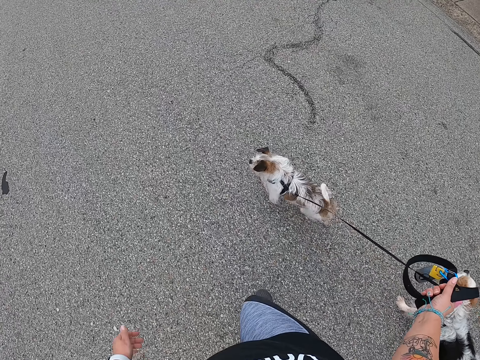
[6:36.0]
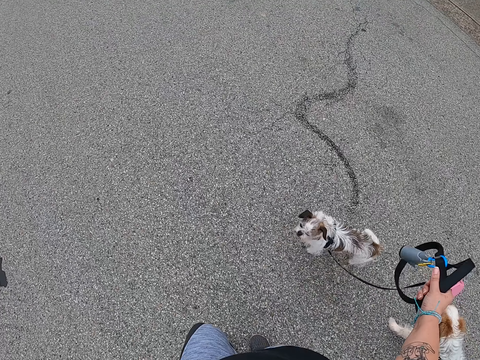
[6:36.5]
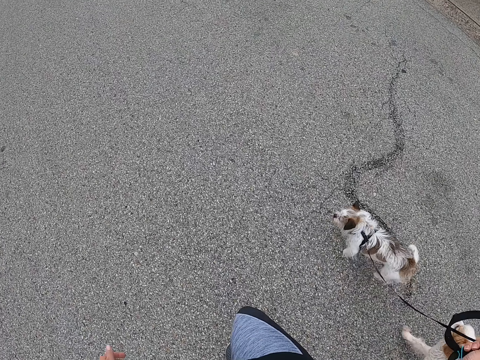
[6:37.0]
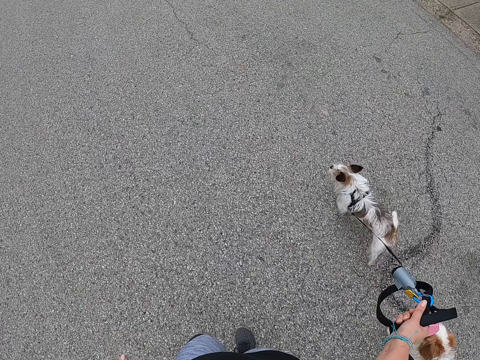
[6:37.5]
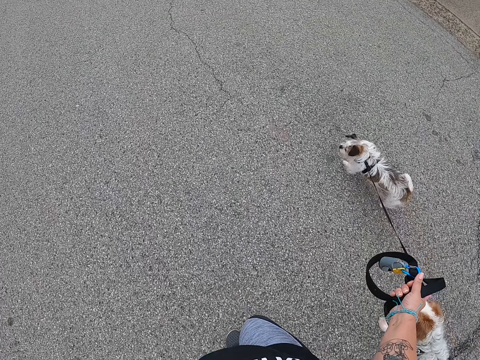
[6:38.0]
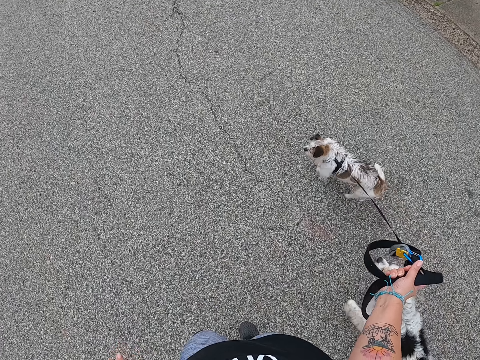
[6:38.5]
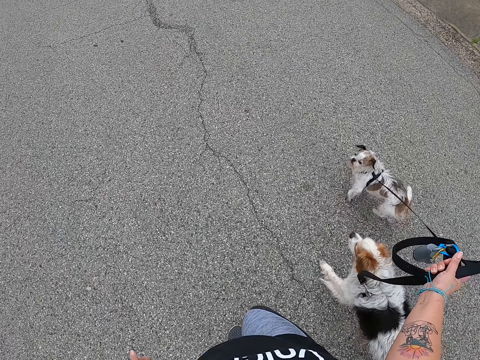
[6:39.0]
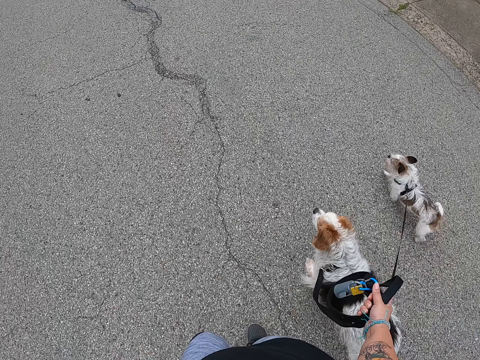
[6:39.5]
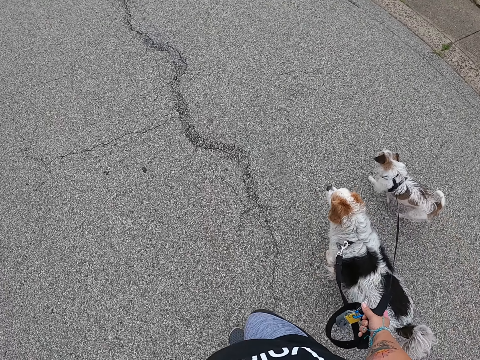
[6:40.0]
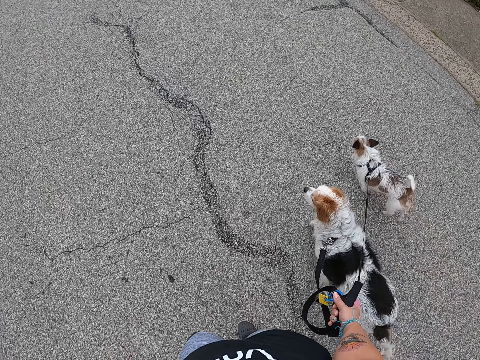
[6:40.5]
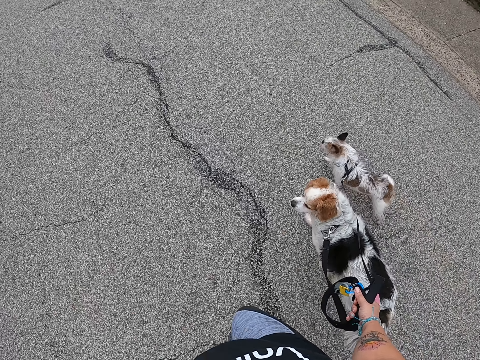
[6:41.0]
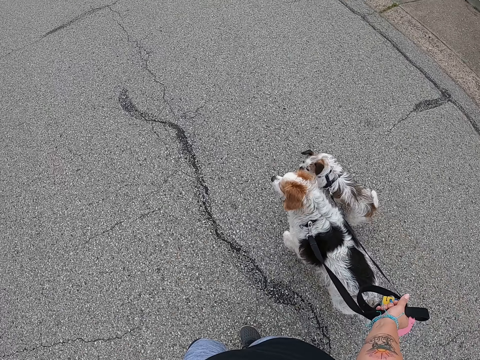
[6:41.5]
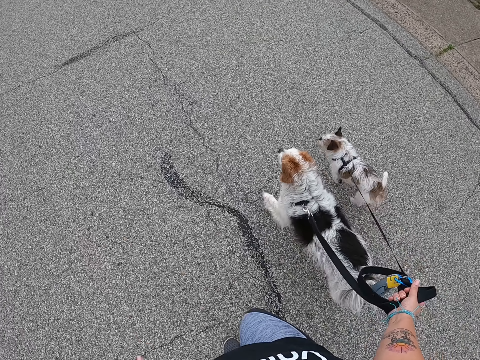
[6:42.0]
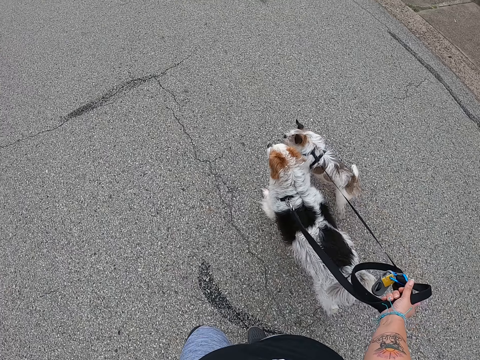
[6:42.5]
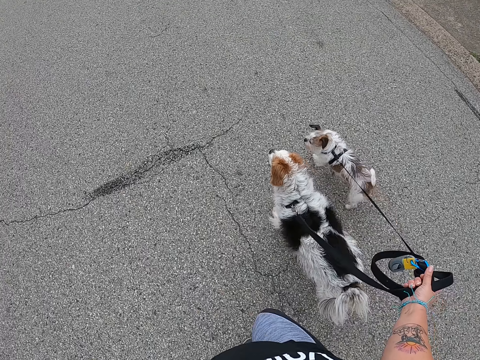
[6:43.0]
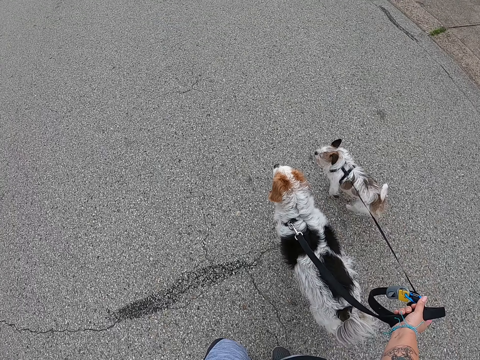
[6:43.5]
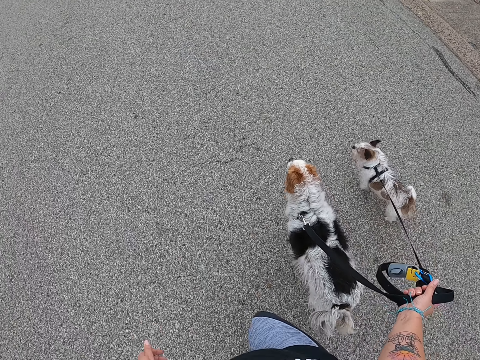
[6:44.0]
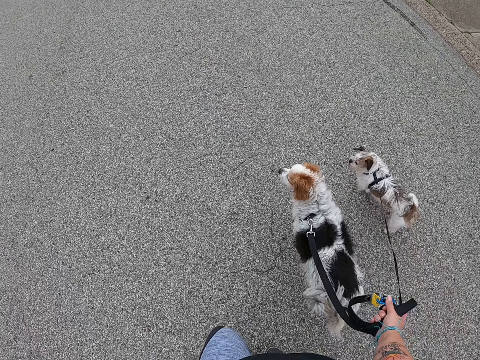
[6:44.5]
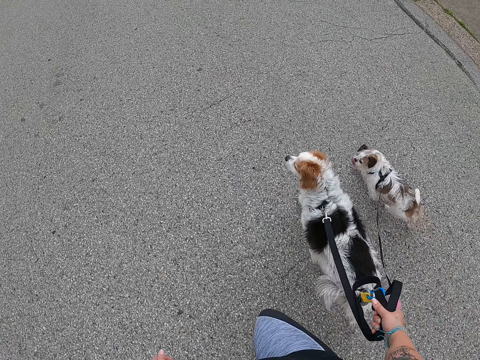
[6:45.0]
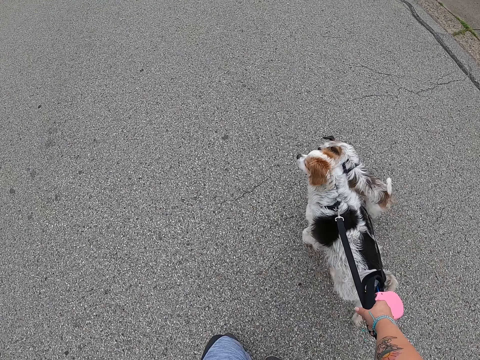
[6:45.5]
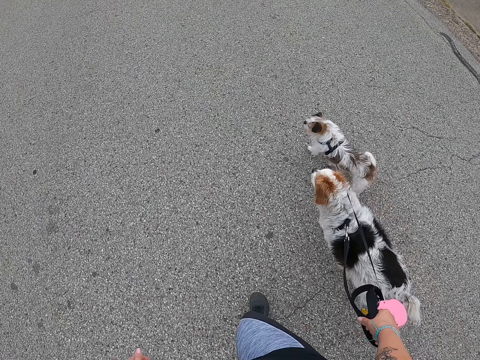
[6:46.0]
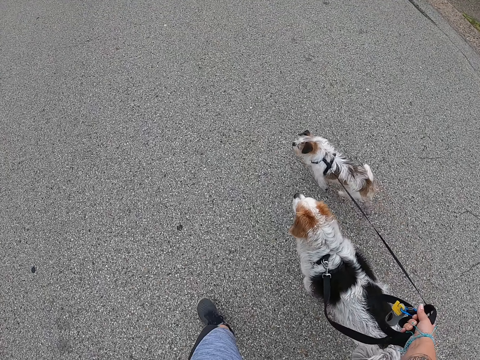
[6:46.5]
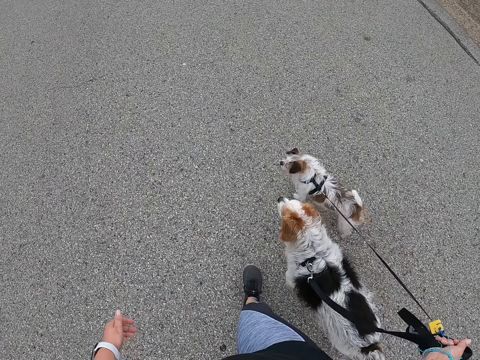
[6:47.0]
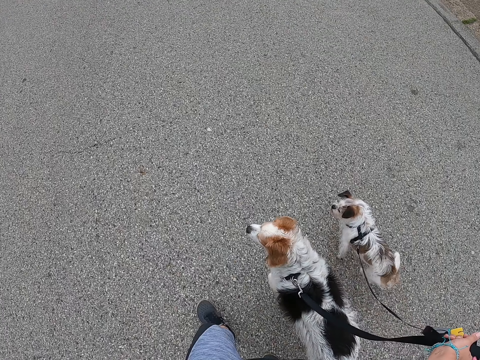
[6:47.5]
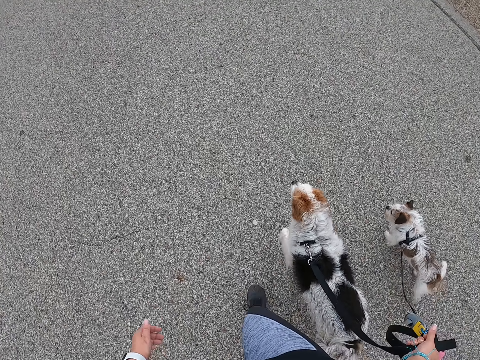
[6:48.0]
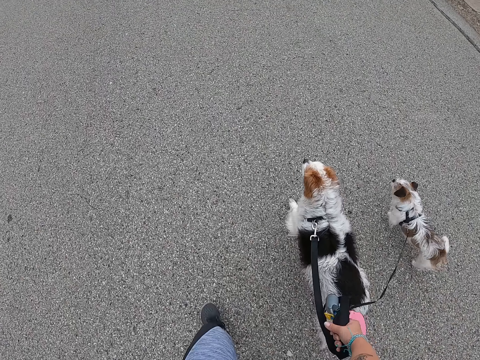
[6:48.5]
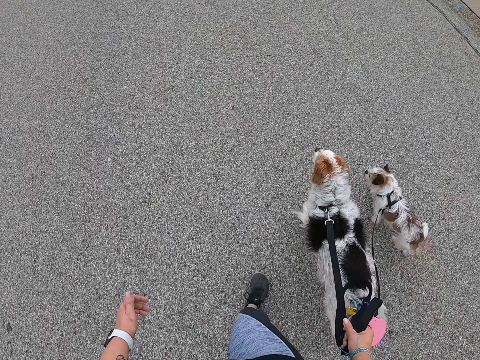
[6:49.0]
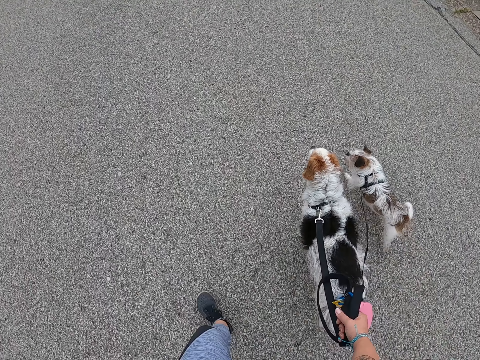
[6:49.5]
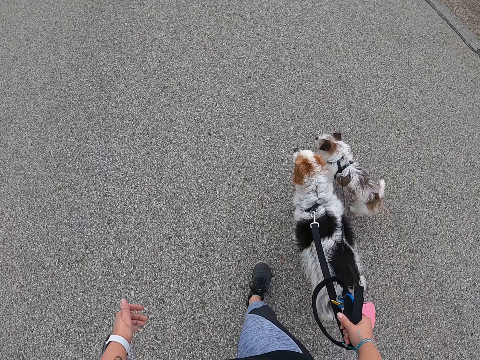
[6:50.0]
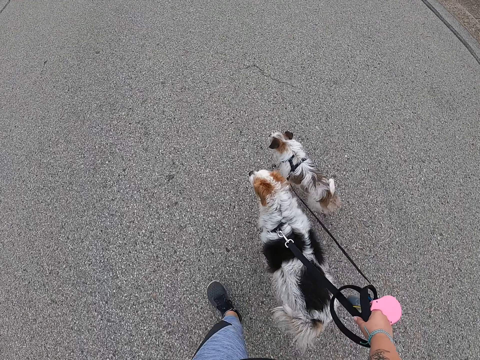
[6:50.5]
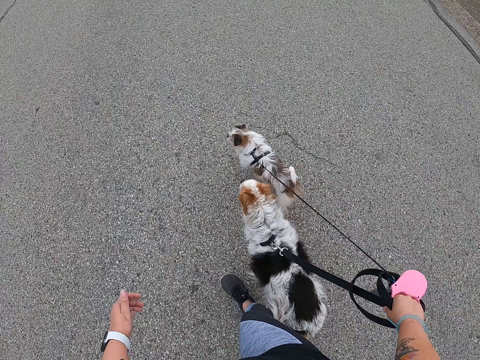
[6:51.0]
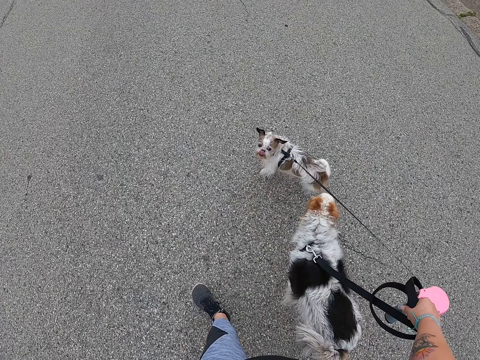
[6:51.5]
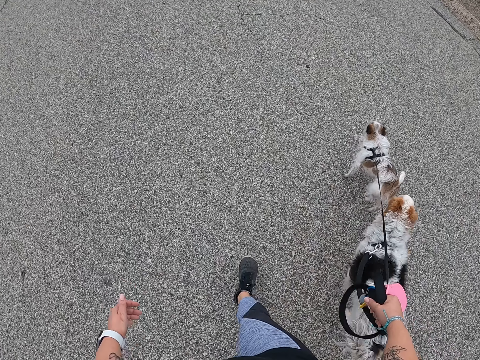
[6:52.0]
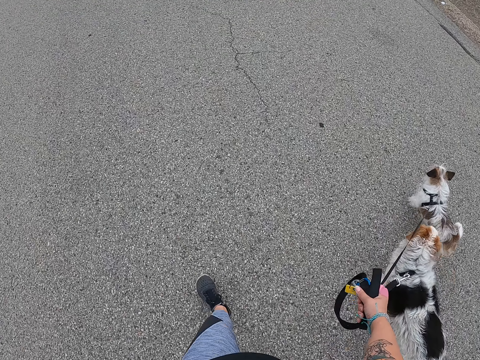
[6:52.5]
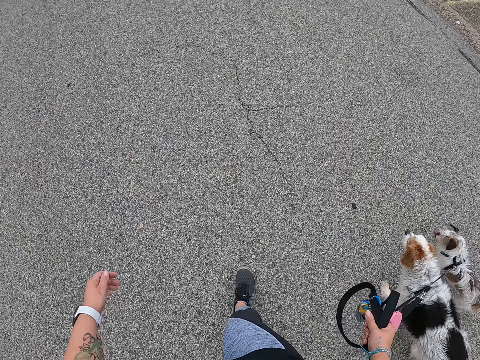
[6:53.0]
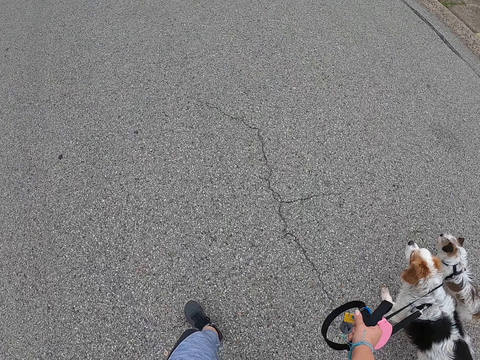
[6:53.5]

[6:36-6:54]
The camera wearer lifts the leashes with her right hand. She walks the dogs. She lifts the leashes with her right hand. She walks the dogs. She lifts the leashes with her right hand. She walks the dogs. She pulls a leash with her right hand. She lifts the leashes with her right hand. She walks the dogs. She pulls a leash with her right hand. She walks the dogs. She lifts the leashes with her right hand. She walks the dogs.

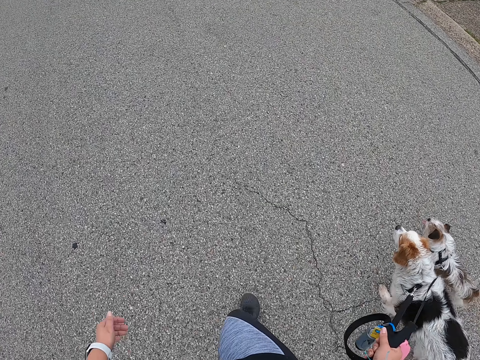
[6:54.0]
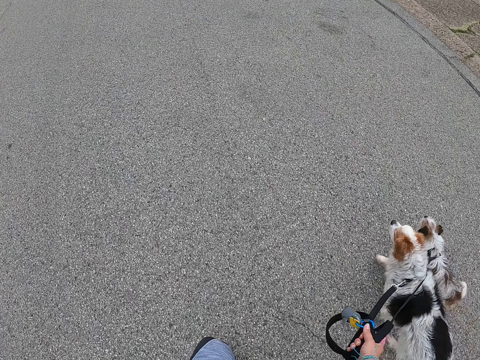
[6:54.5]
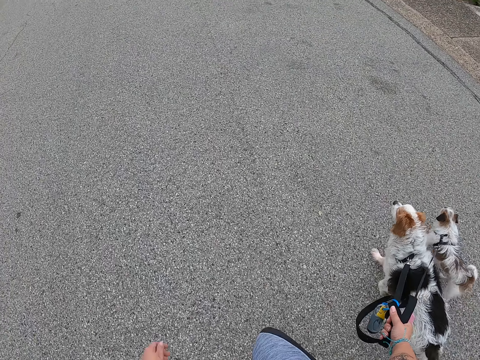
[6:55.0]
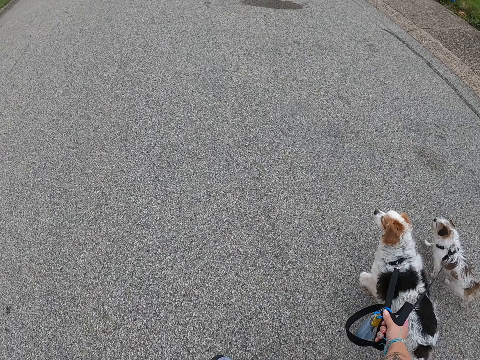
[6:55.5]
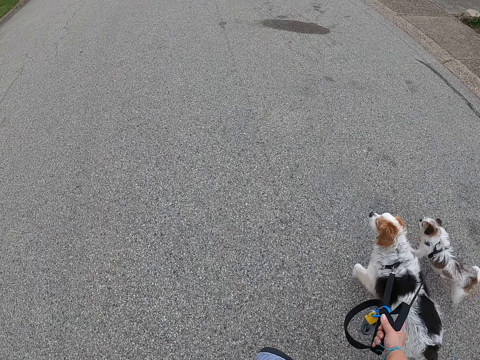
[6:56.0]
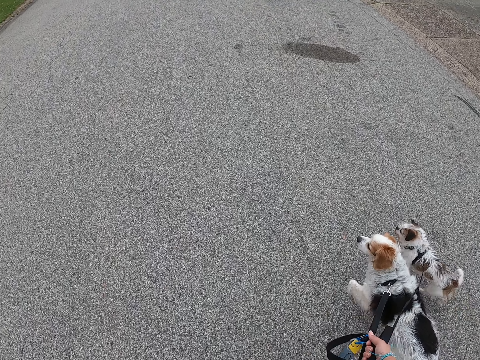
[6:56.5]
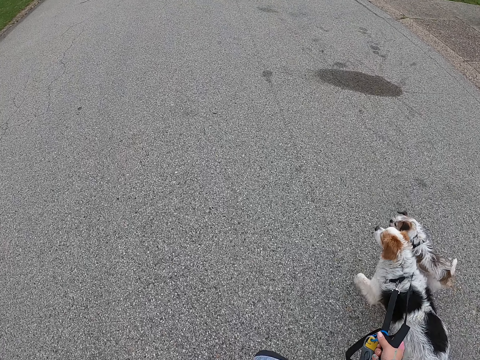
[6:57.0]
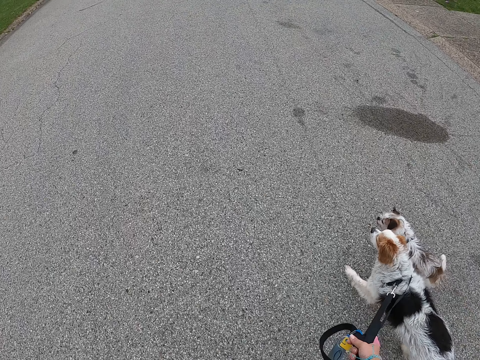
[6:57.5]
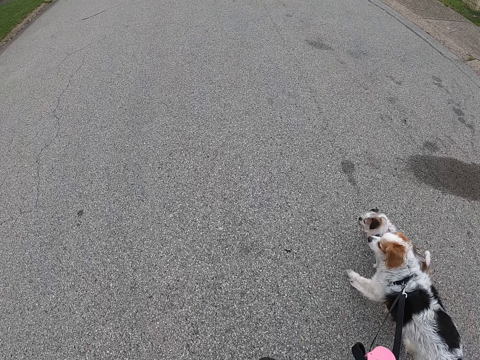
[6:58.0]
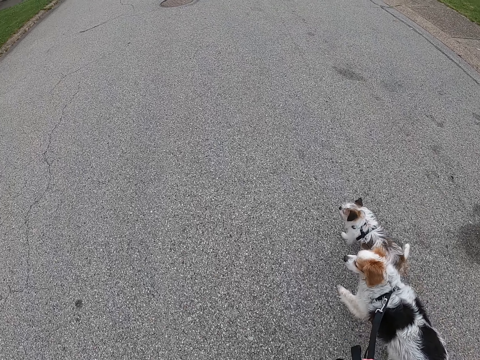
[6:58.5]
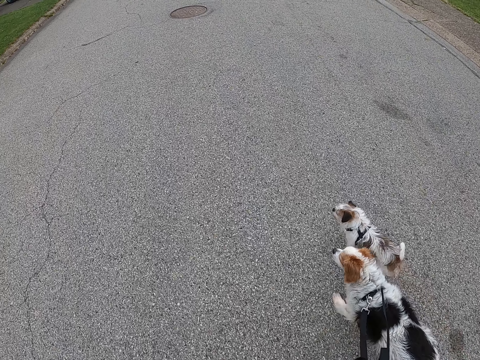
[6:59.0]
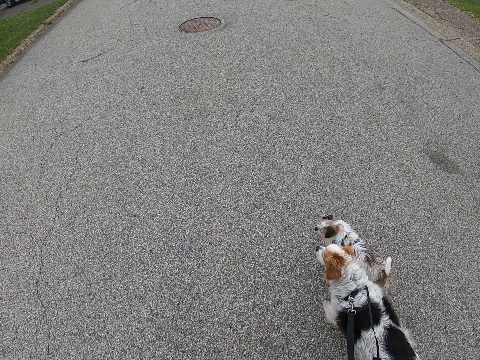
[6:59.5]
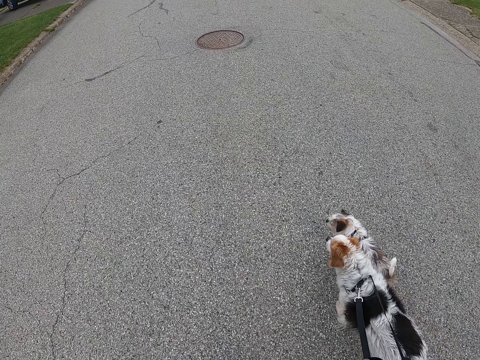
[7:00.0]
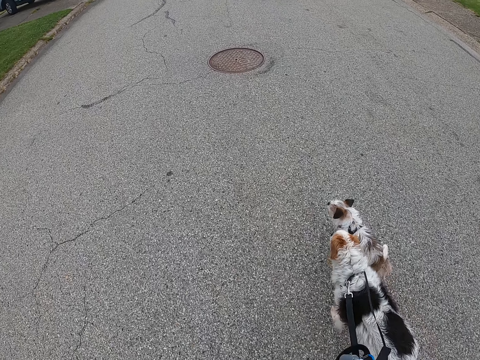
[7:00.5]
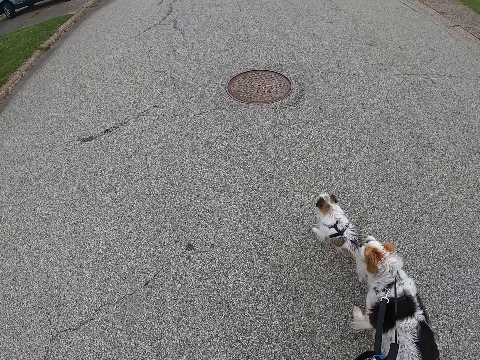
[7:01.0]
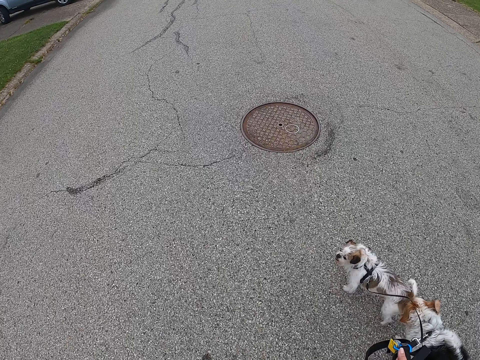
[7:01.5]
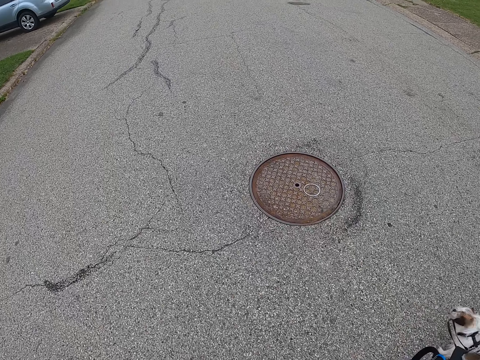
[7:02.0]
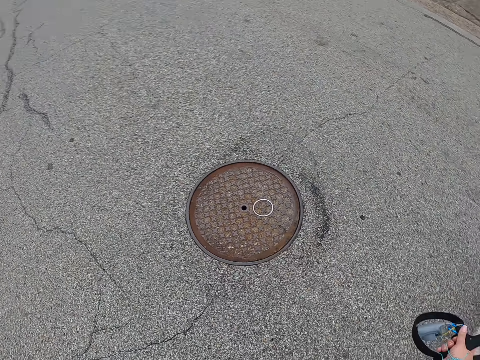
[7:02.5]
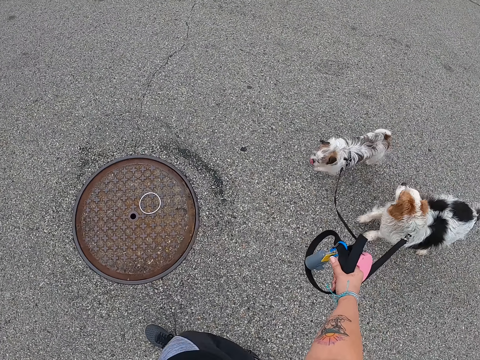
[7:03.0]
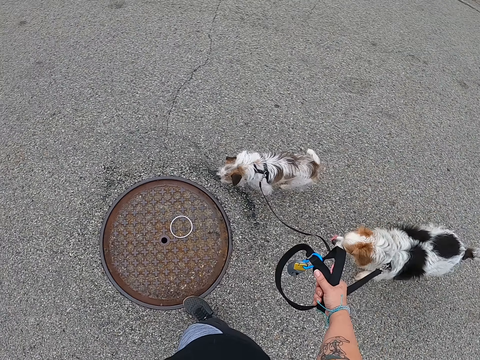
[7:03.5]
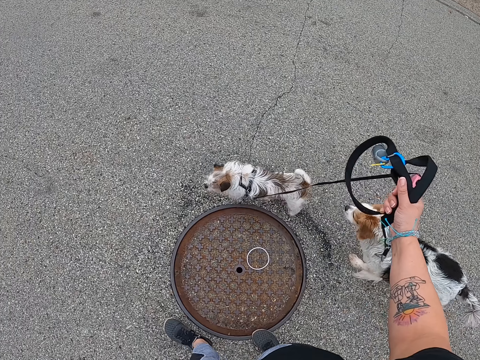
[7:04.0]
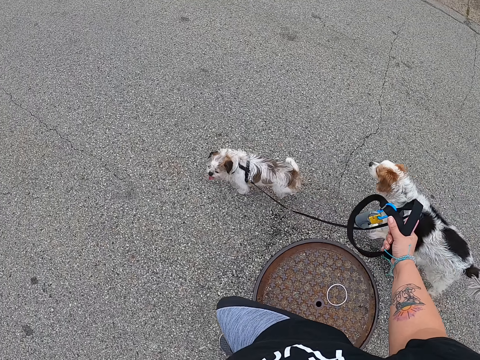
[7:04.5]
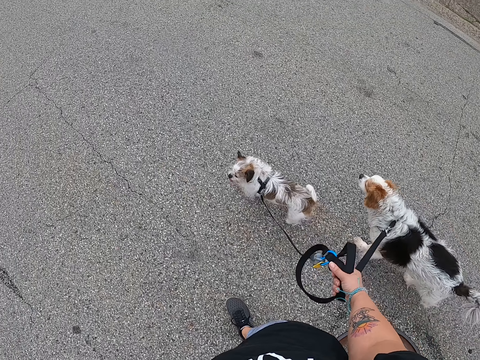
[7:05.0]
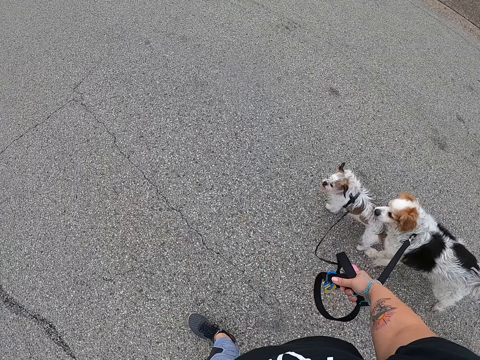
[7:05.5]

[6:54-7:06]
The camera wearer walks the dogs around a sewer cover. She lifts the leashes with her right hand. She continues walking the dogs on the road.
